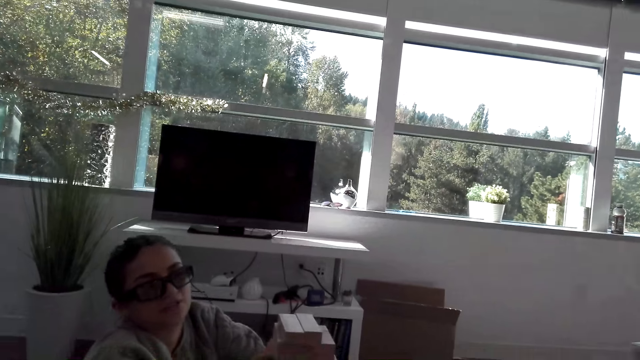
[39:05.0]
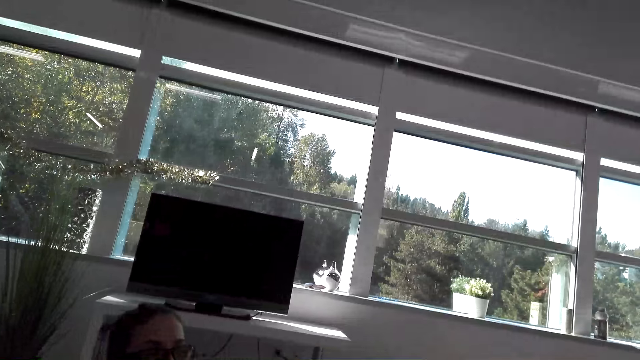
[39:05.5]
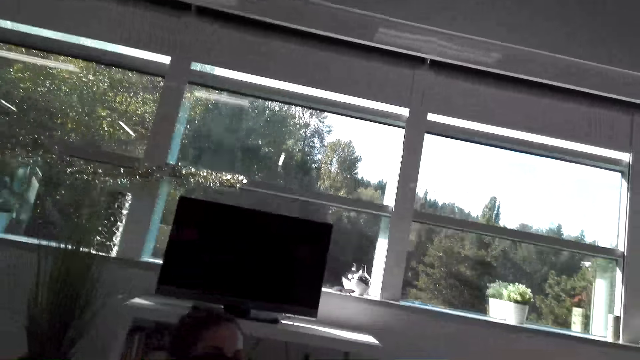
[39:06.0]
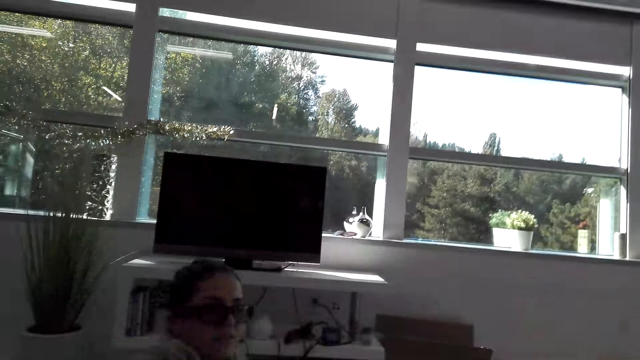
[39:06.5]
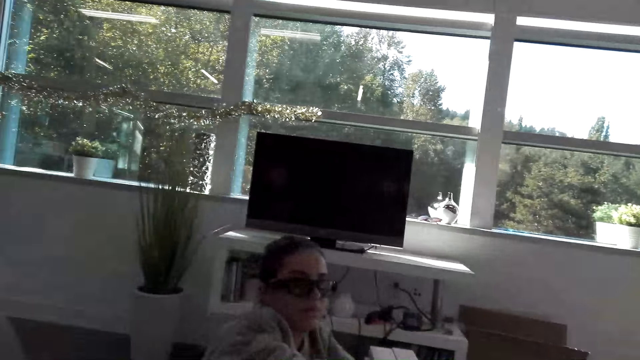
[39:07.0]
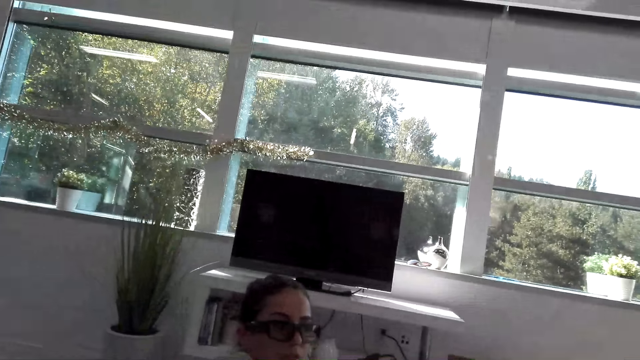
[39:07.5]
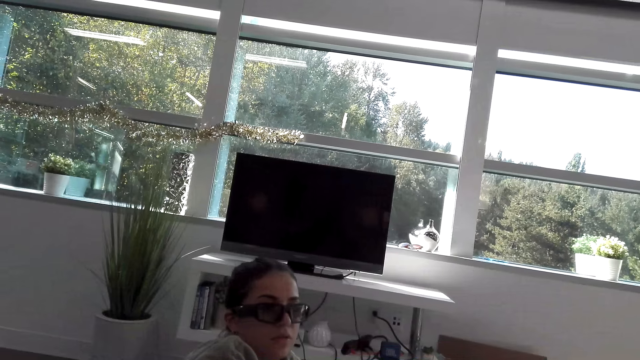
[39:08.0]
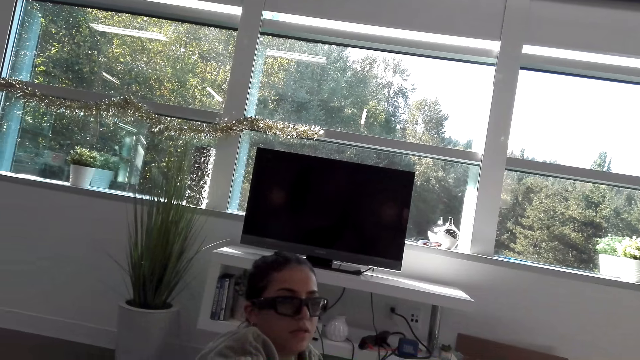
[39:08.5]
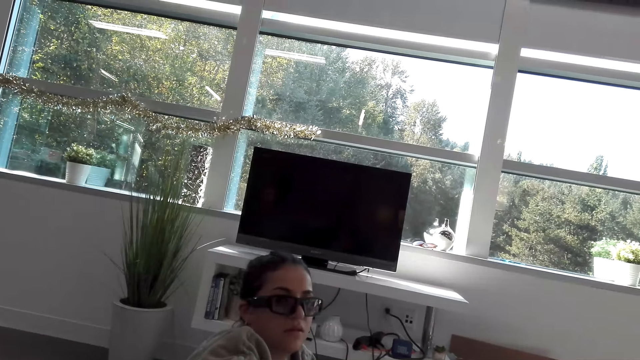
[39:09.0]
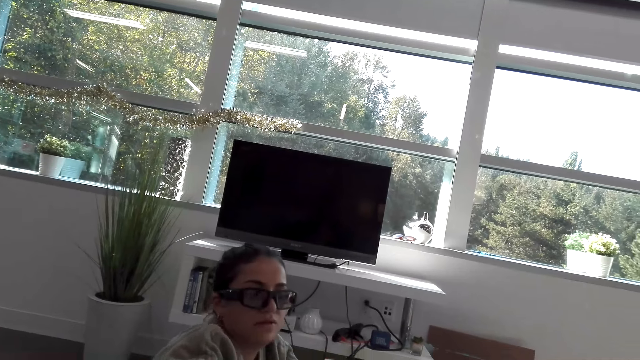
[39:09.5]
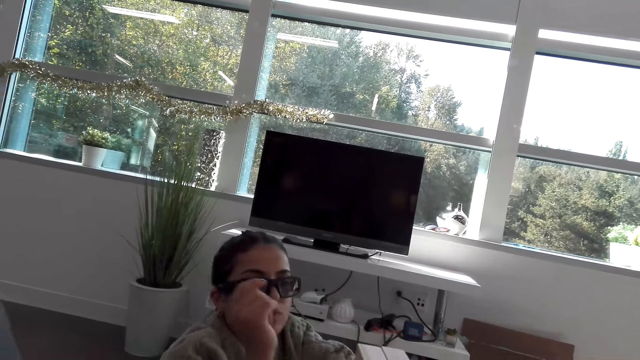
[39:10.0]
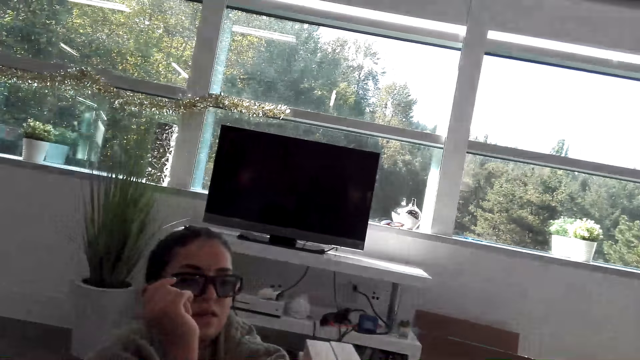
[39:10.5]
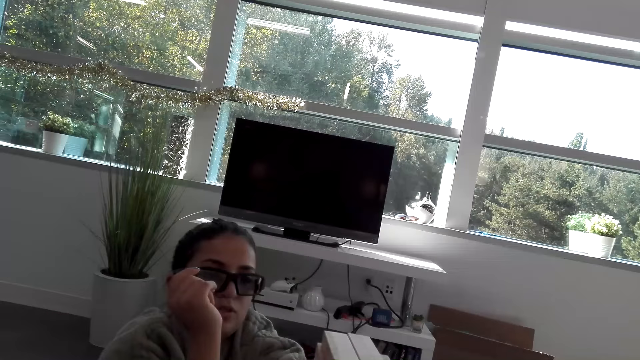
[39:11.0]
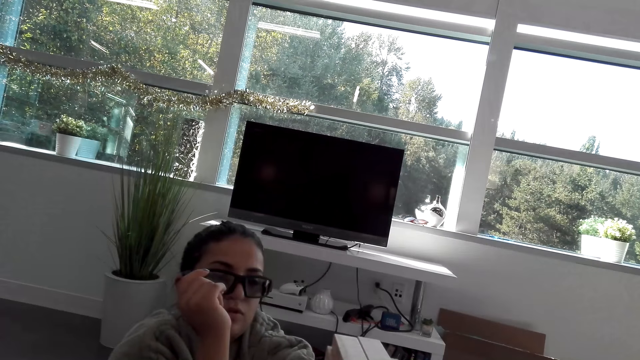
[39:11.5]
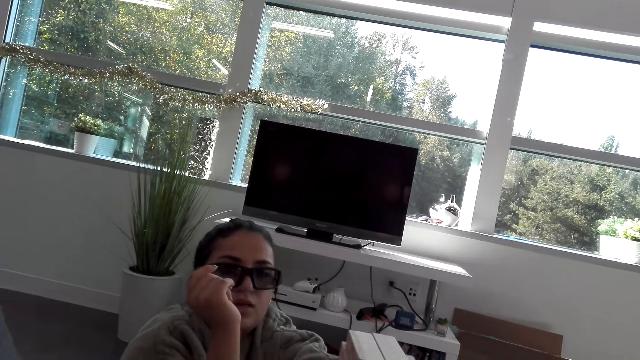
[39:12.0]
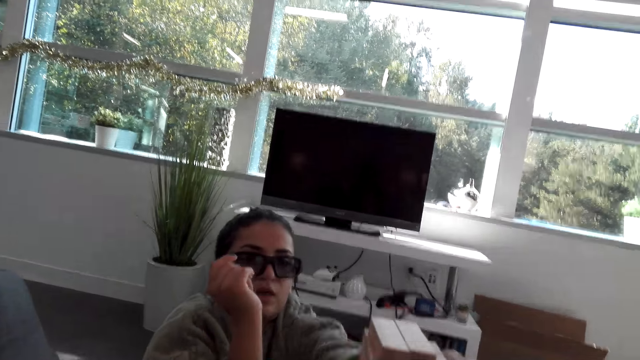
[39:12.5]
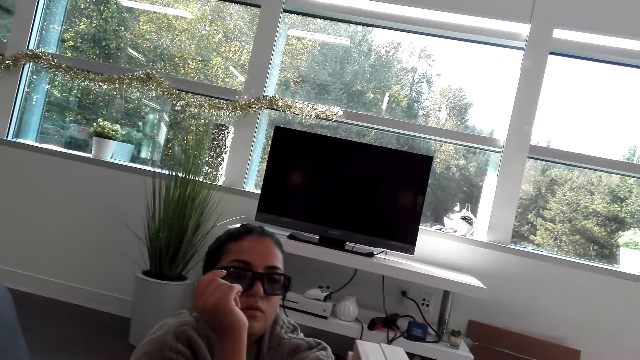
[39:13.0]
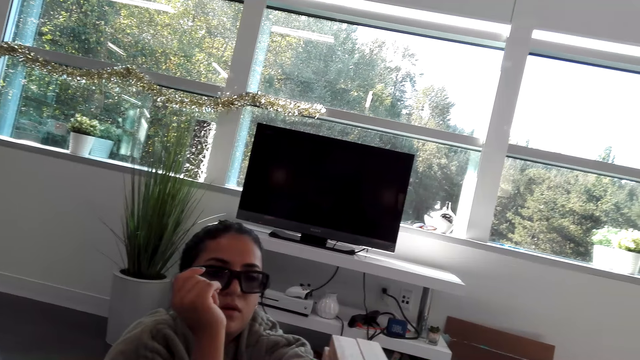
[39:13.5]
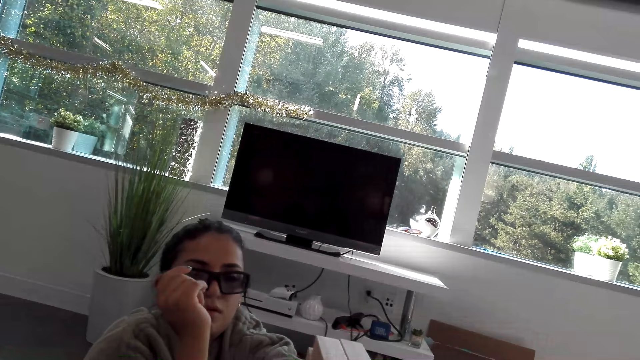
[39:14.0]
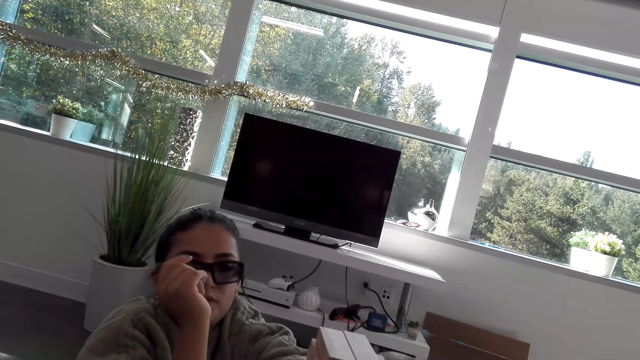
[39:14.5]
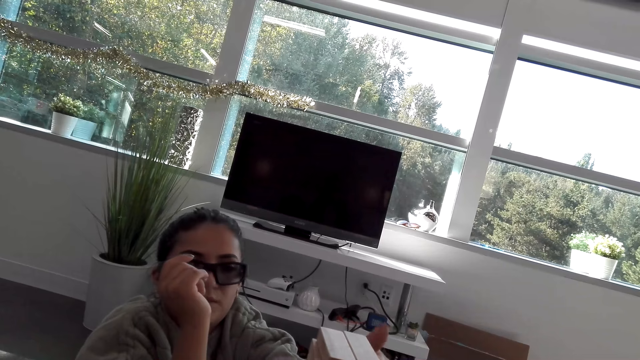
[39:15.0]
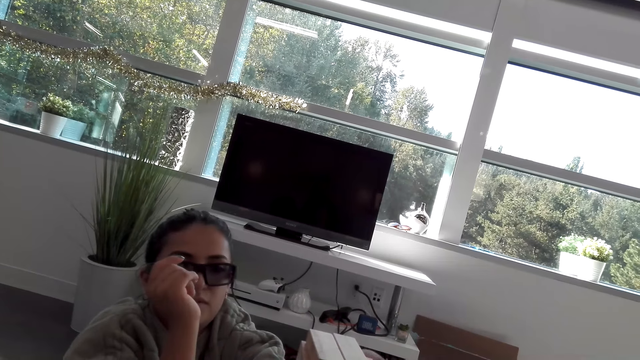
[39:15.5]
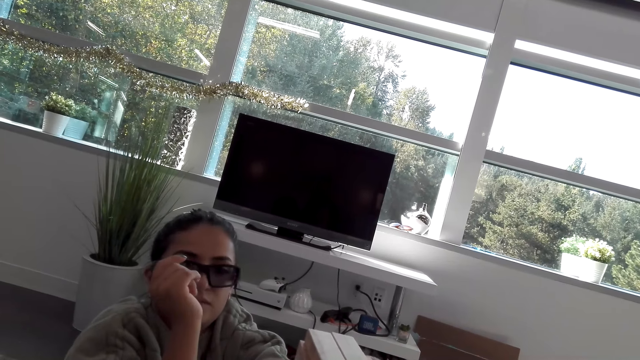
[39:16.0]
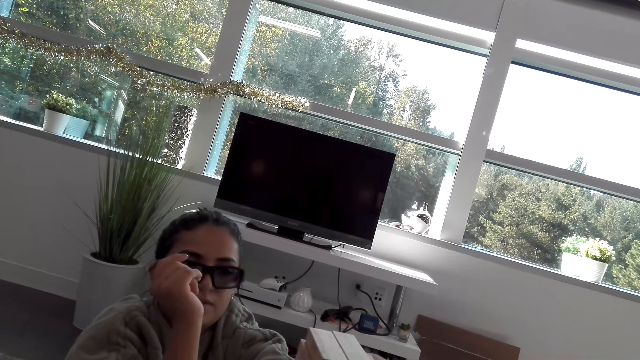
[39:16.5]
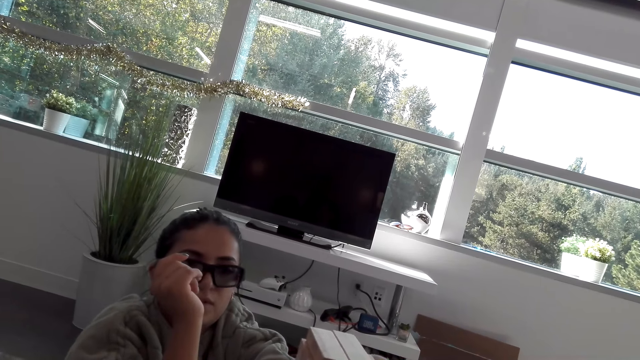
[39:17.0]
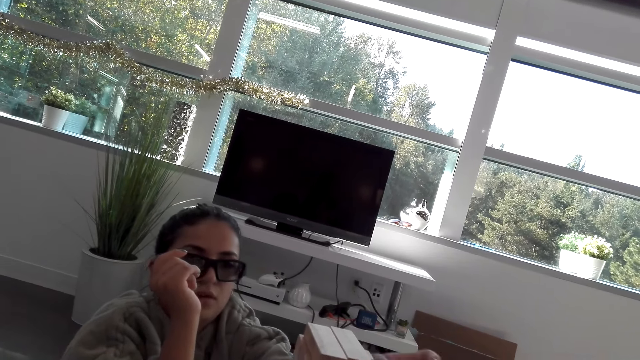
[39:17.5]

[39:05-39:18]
A woman plays a block tower game. The woman moves a hand.

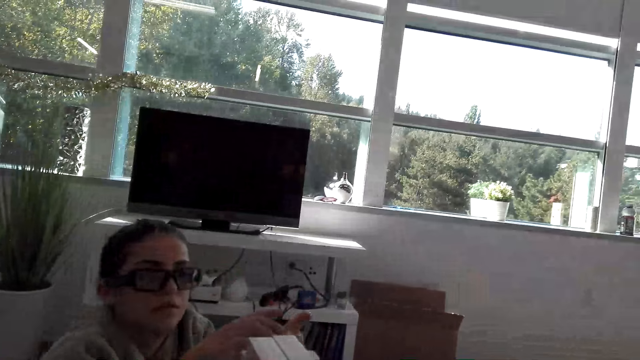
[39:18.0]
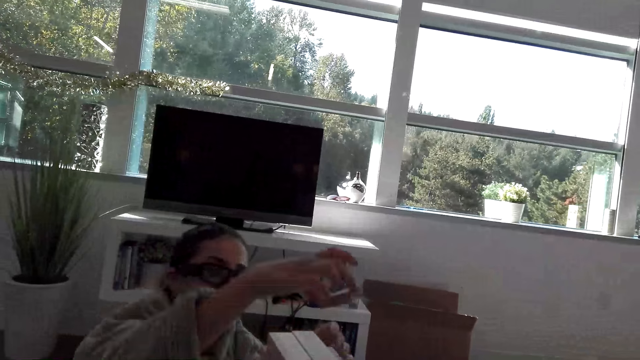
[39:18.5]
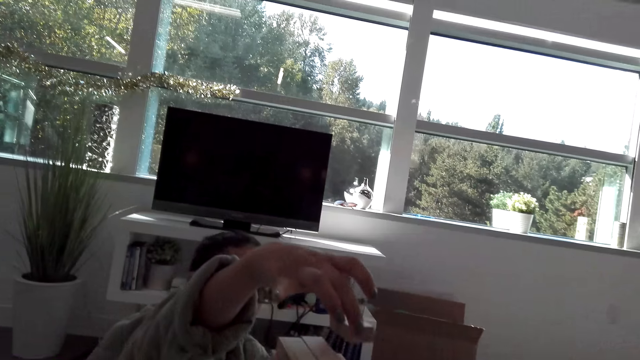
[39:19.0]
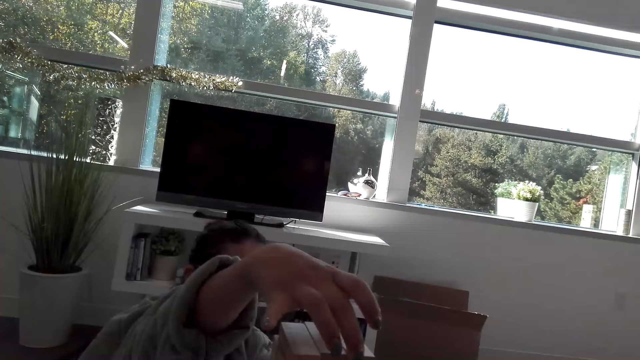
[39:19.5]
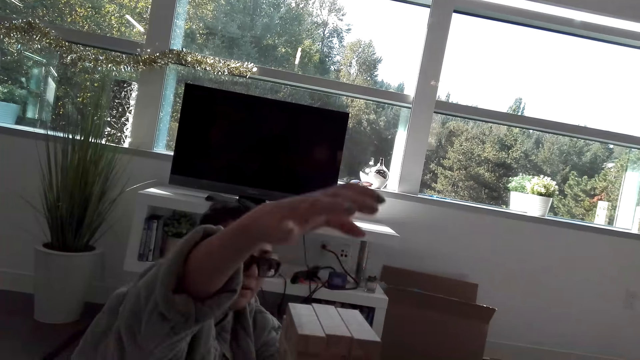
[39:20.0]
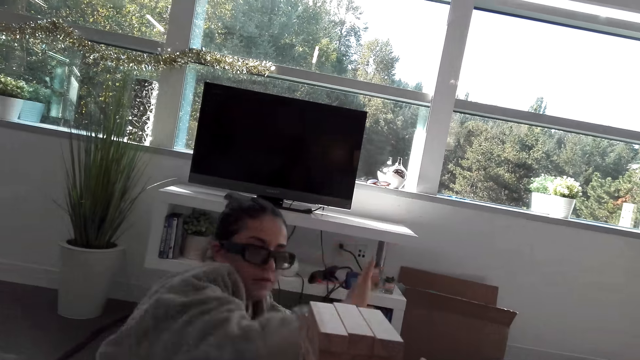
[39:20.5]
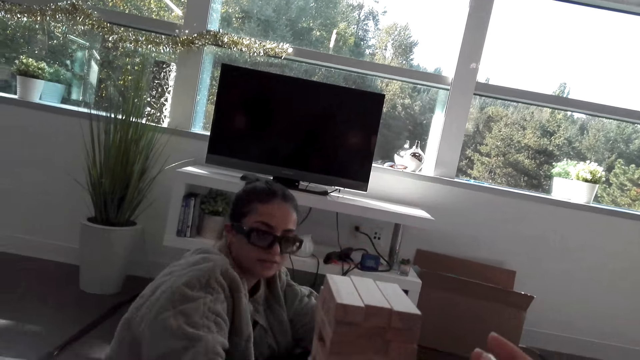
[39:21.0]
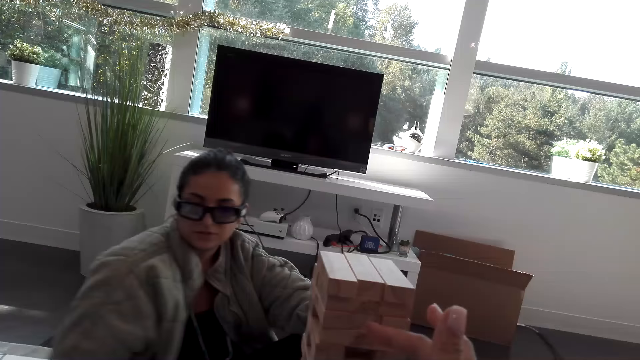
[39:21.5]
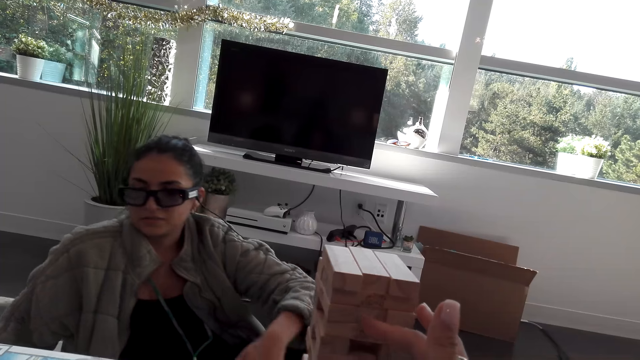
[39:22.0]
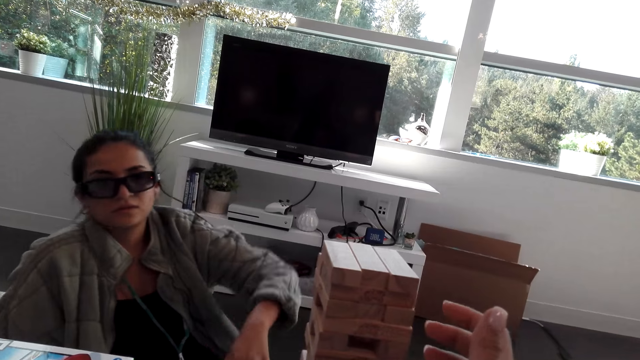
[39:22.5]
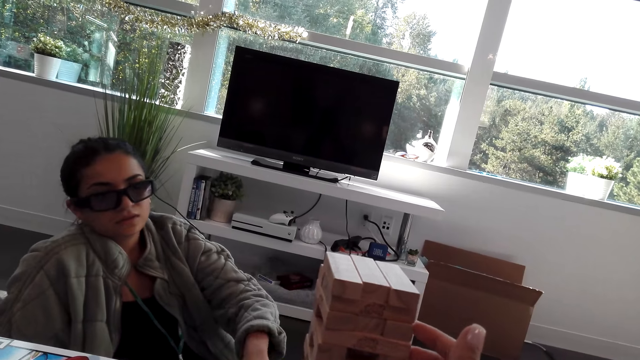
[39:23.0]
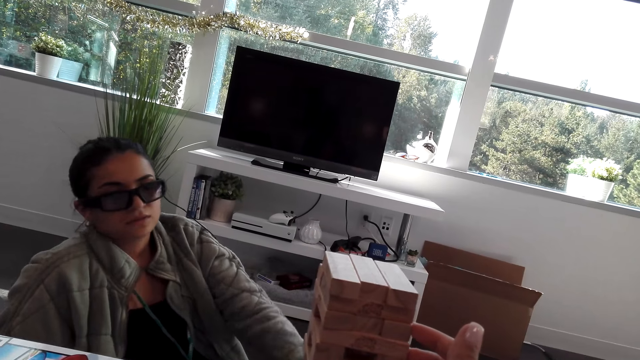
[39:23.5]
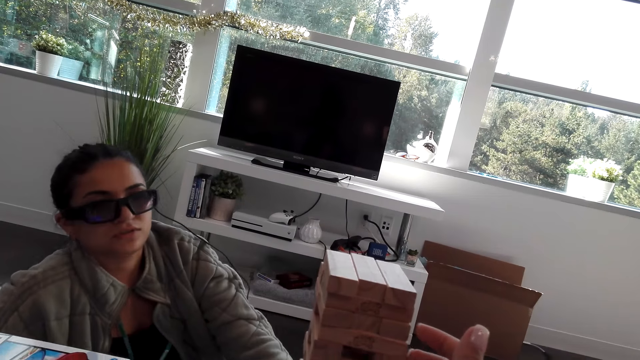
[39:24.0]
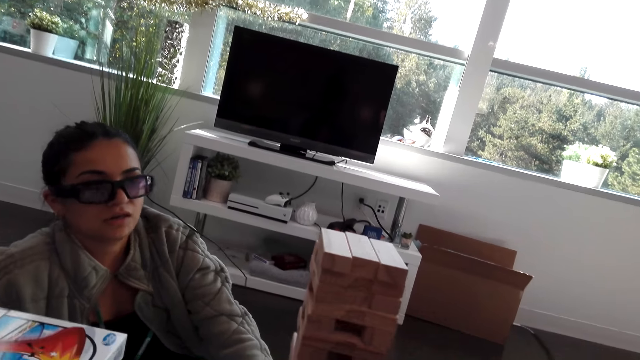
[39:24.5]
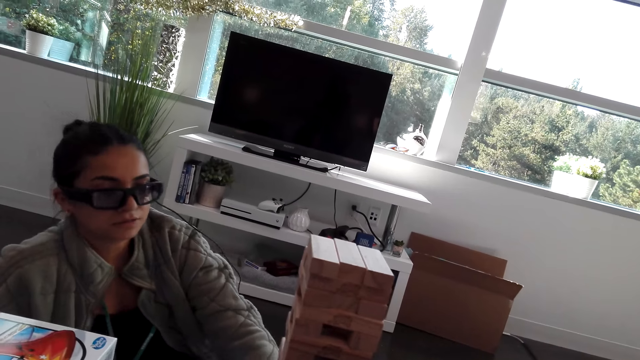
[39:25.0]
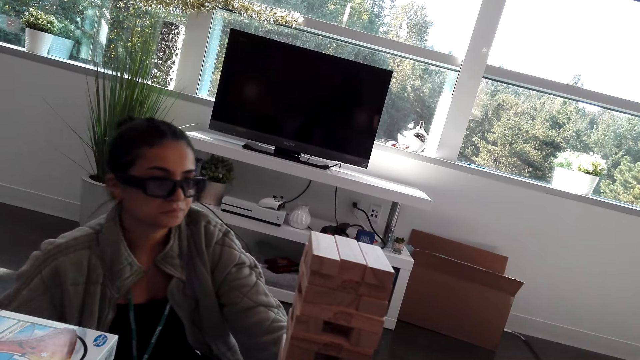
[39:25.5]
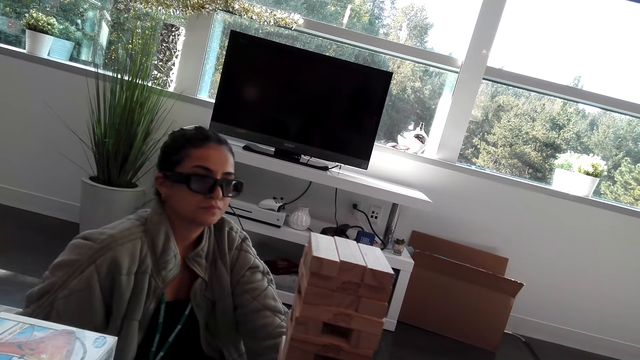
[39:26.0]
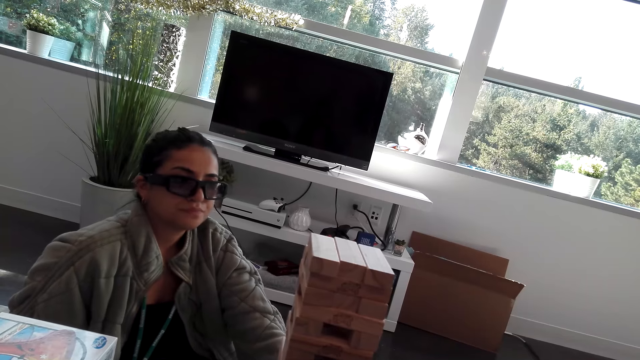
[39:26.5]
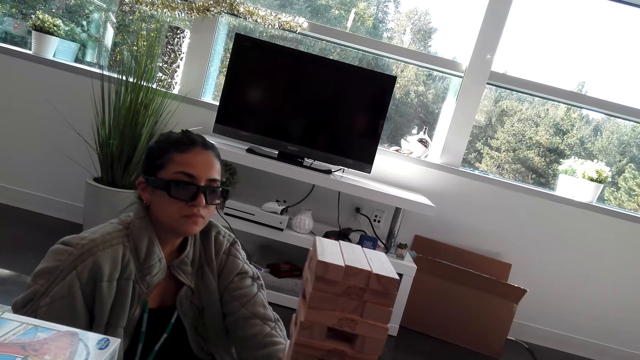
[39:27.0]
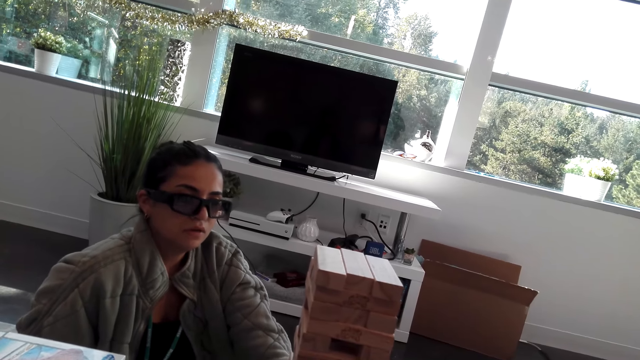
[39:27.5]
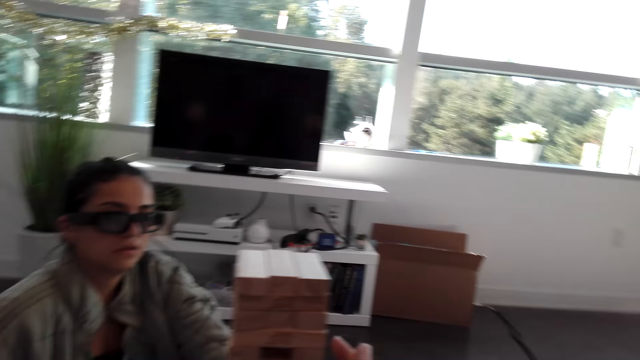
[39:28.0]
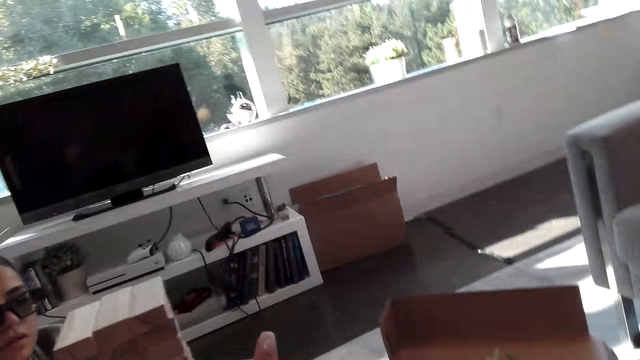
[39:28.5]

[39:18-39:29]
A woman puts a wooden block on other wooden blocks. The camera wearer moves blocks.
